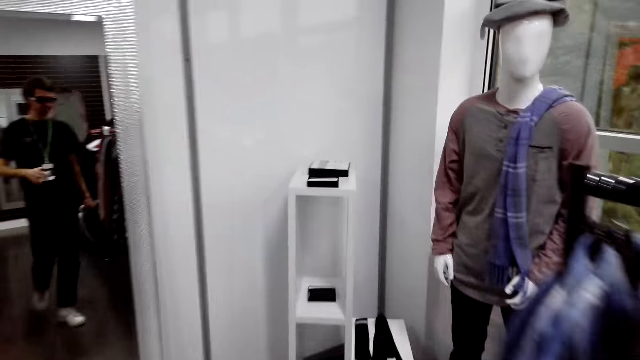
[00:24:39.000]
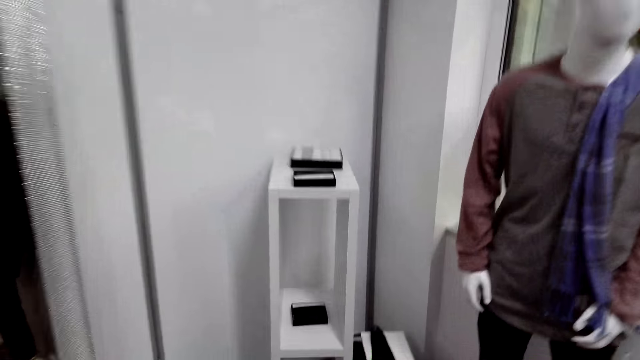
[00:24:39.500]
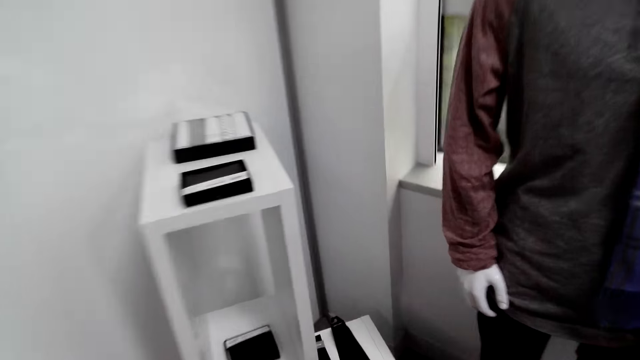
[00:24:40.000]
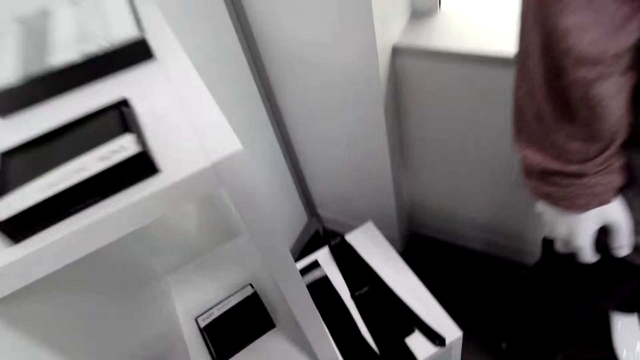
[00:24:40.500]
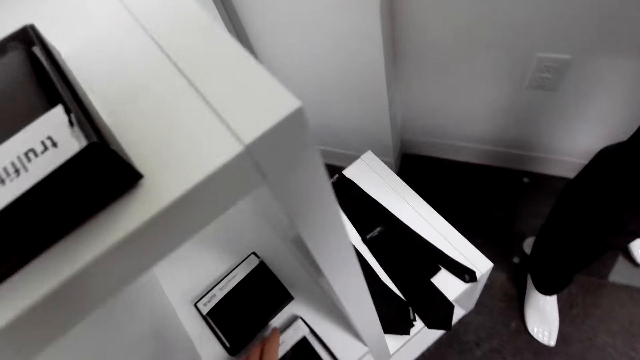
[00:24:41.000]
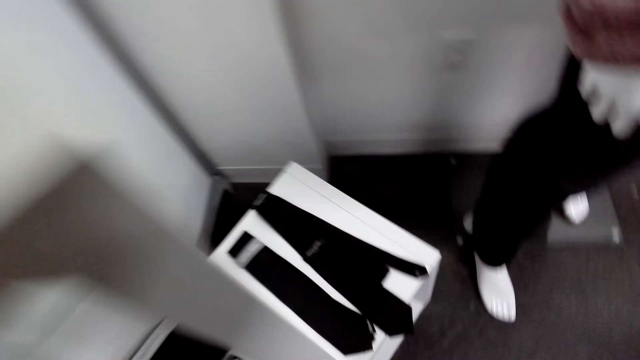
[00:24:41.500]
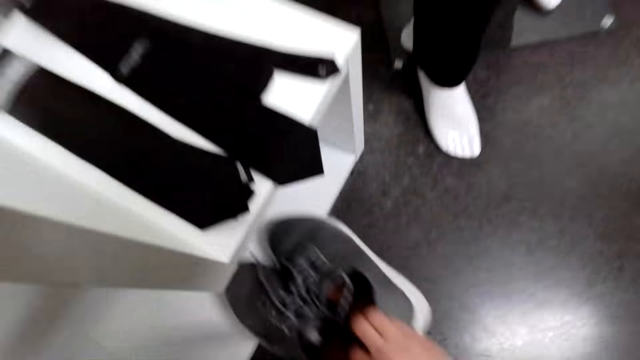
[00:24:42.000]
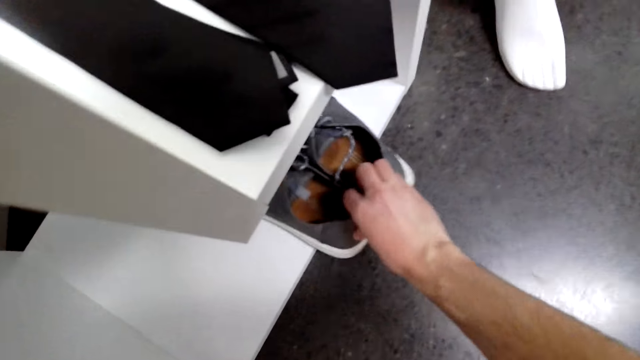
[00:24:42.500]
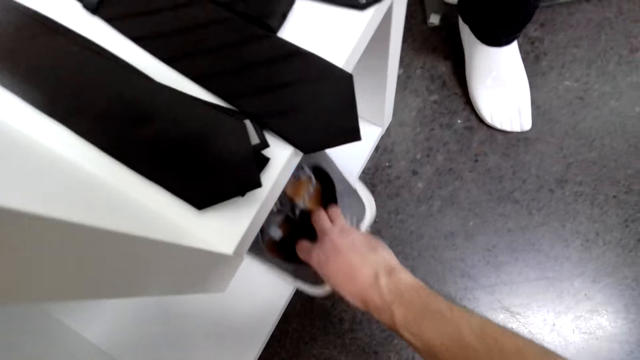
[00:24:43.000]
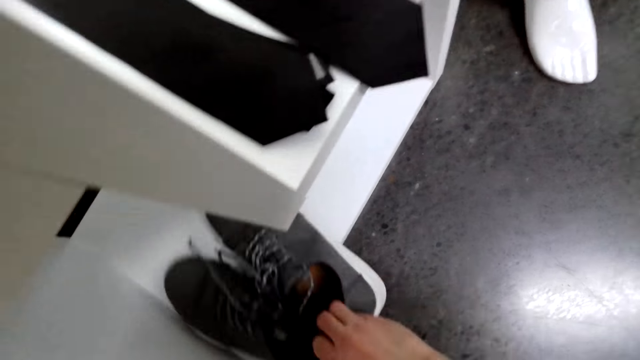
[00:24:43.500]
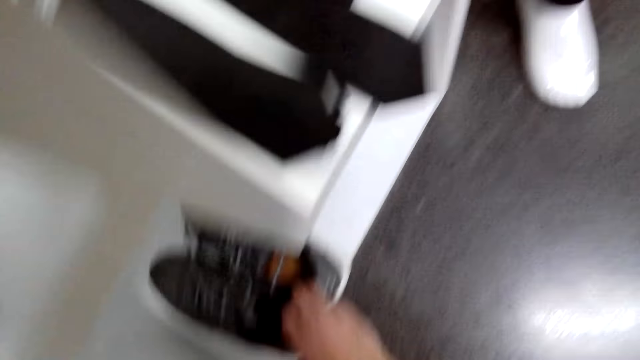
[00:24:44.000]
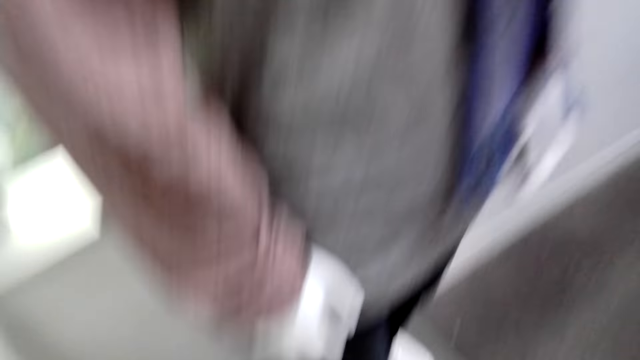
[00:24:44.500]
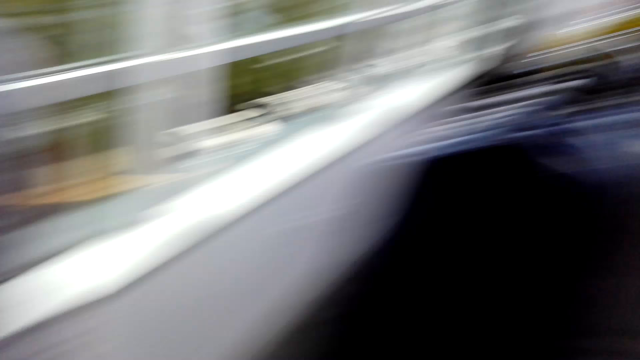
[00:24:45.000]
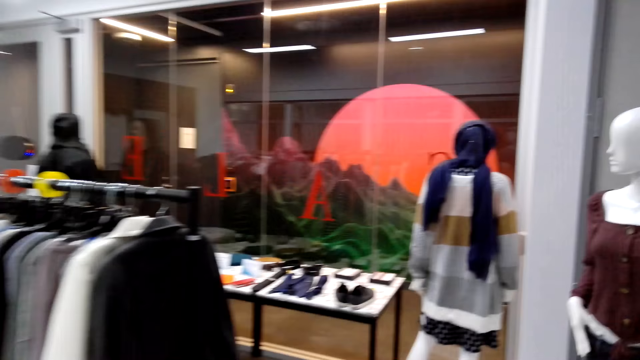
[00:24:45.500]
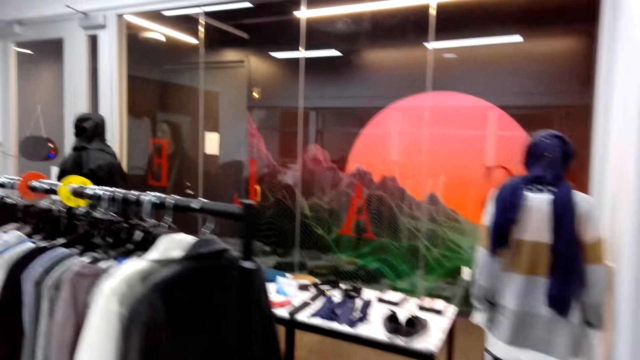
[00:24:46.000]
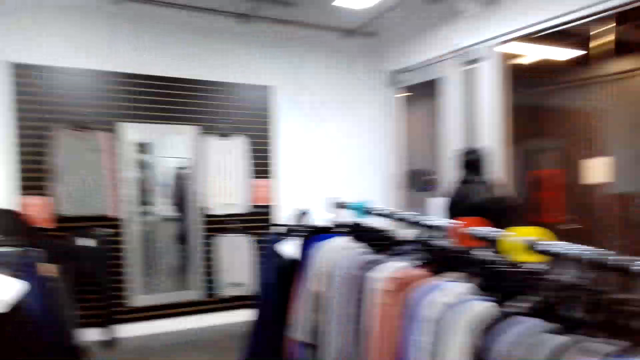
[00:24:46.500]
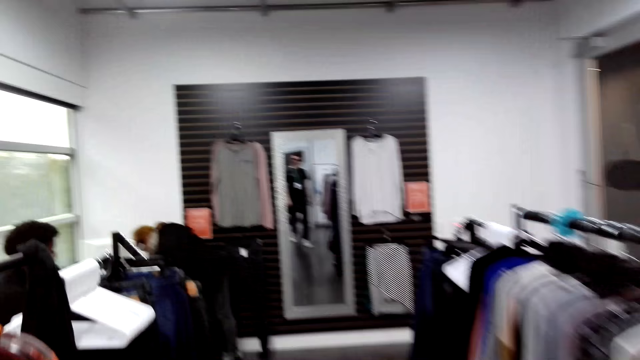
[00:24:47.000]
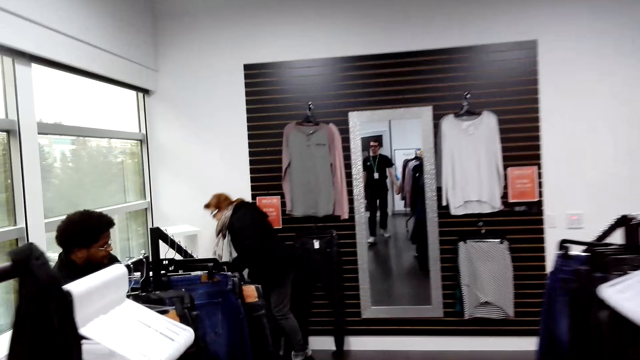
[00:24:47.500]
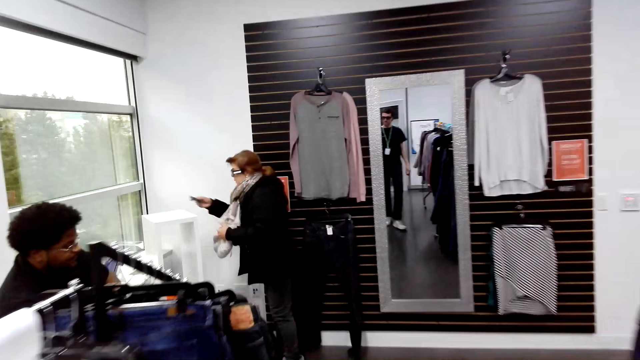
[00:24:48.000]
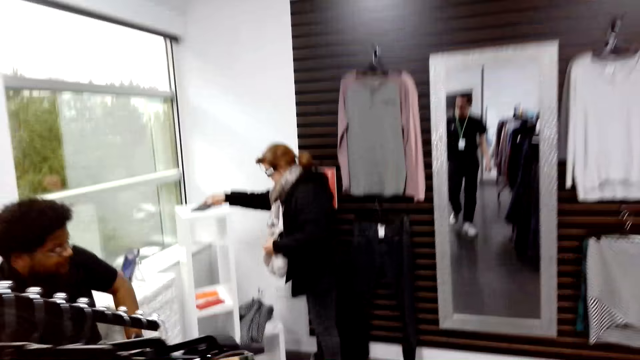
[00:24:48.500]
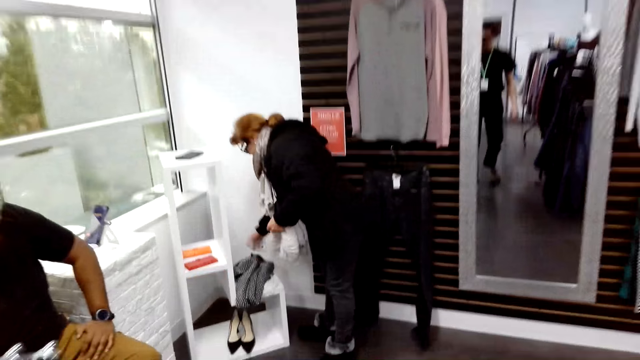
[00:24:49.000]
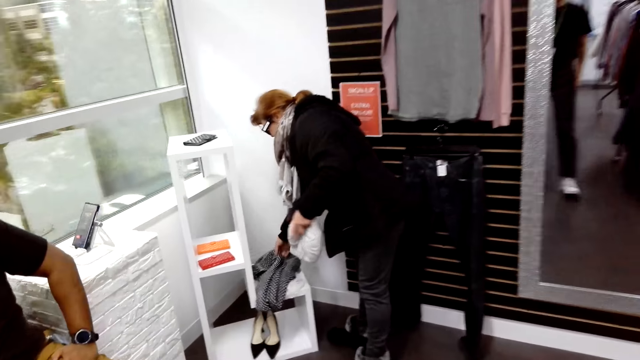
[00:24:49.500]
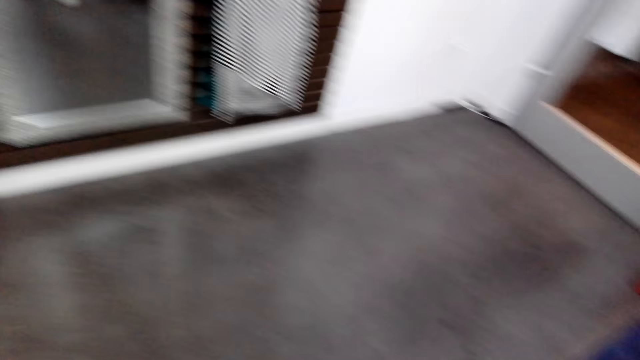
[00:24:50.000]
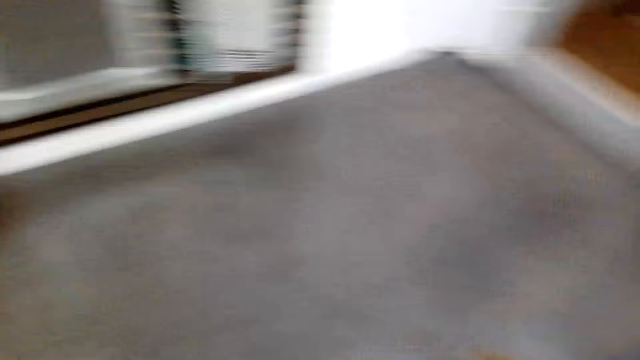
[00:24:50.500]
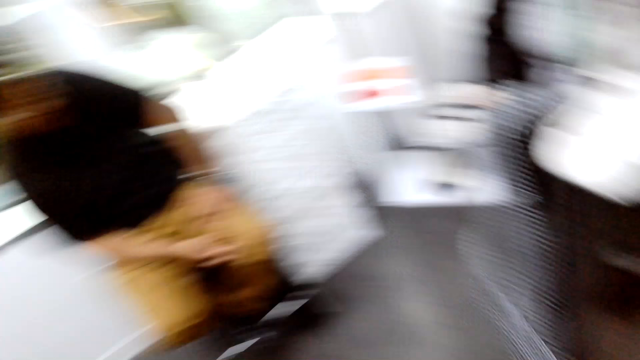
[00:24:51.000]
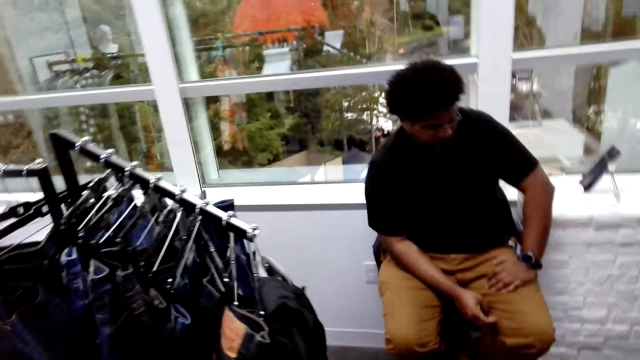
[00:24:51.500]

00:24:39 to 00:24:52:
The camera wearer puts the wallet box in a stand. They bend down. They put a pair of shoes in the stand. They stand up. They walk around the boutique. A woman puts a phone or box on a stand. She picks up a scarf from the stand.

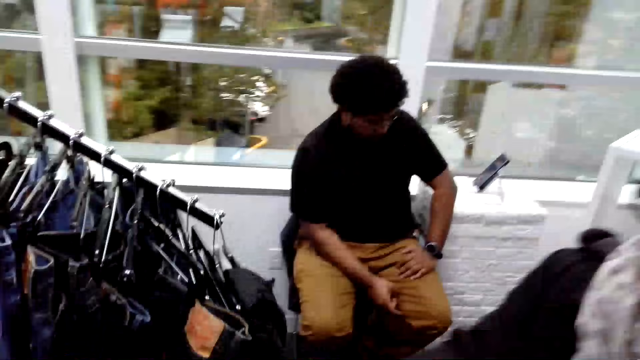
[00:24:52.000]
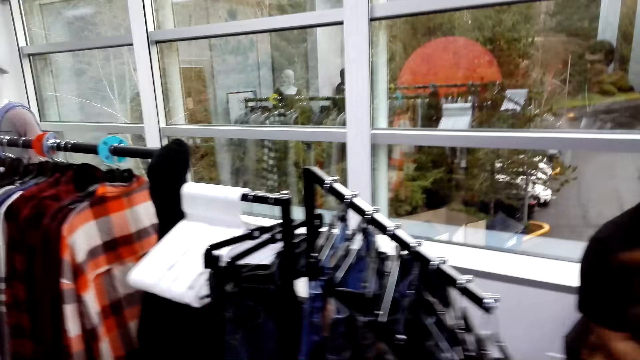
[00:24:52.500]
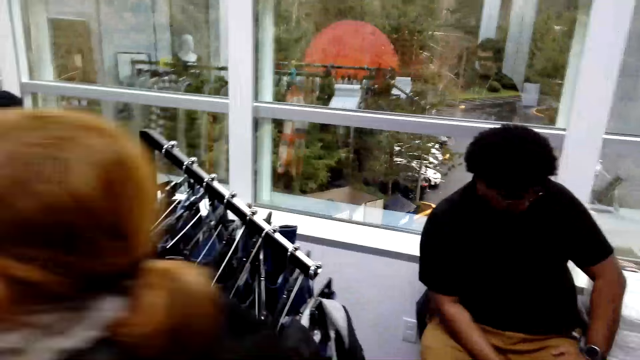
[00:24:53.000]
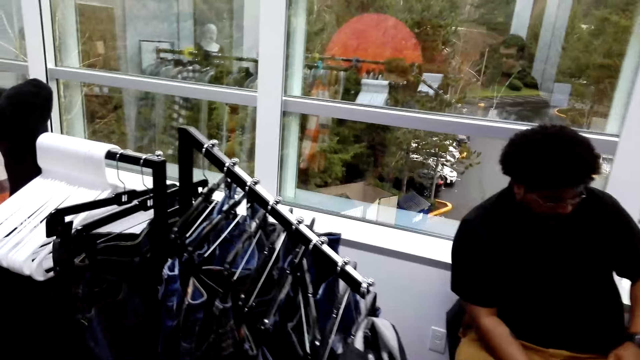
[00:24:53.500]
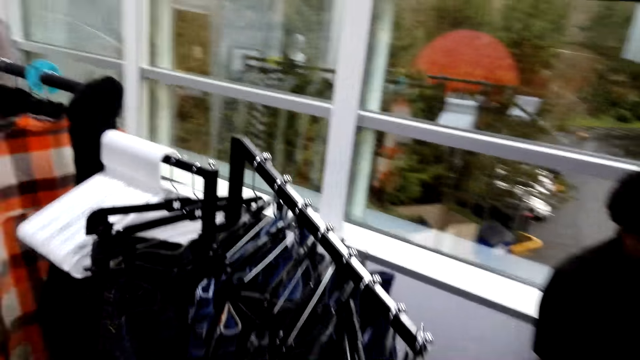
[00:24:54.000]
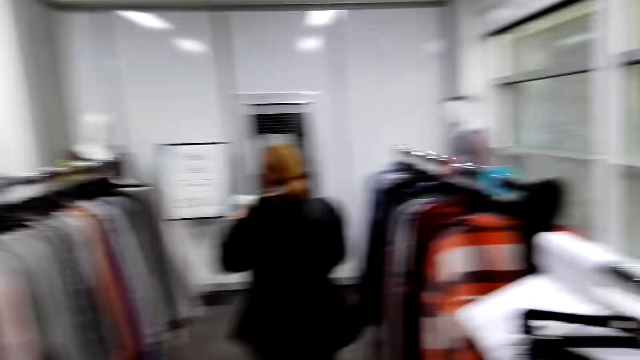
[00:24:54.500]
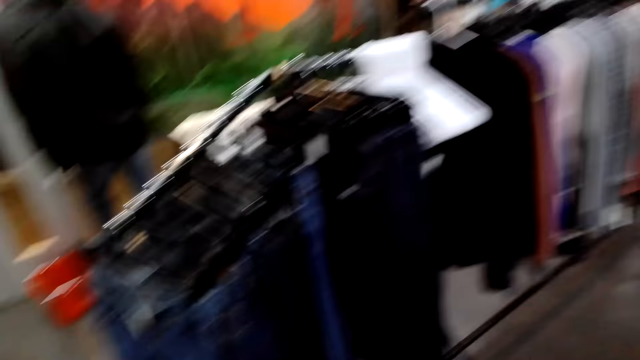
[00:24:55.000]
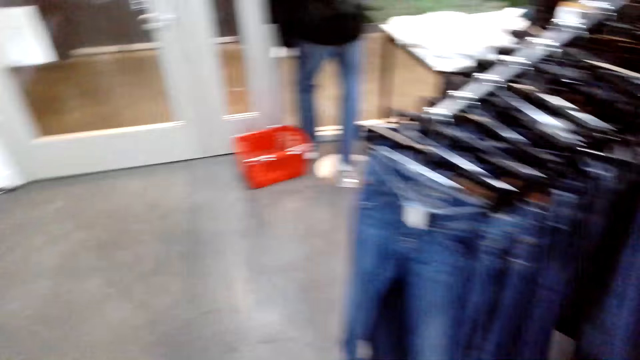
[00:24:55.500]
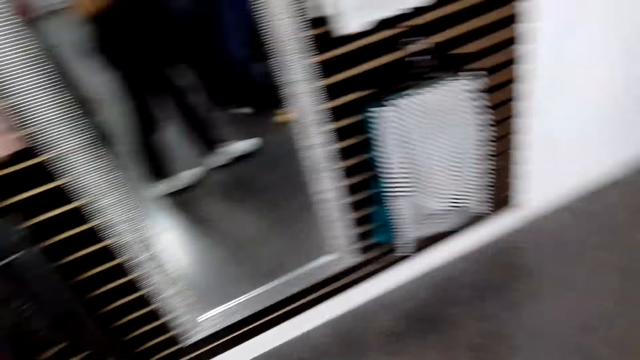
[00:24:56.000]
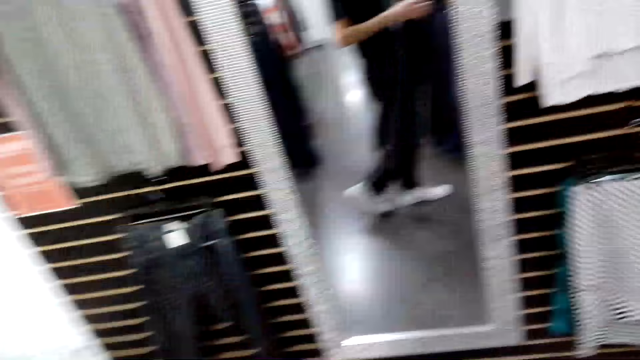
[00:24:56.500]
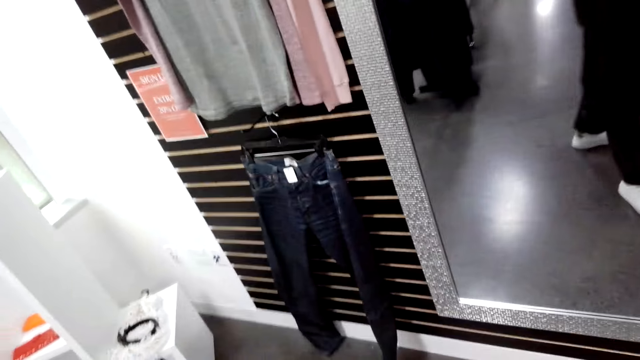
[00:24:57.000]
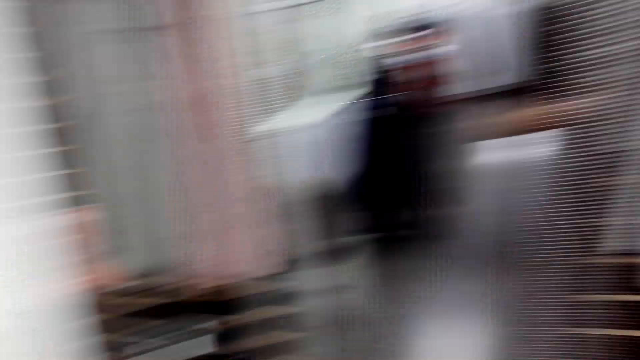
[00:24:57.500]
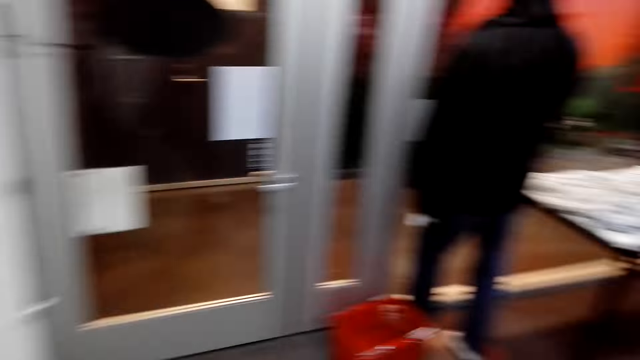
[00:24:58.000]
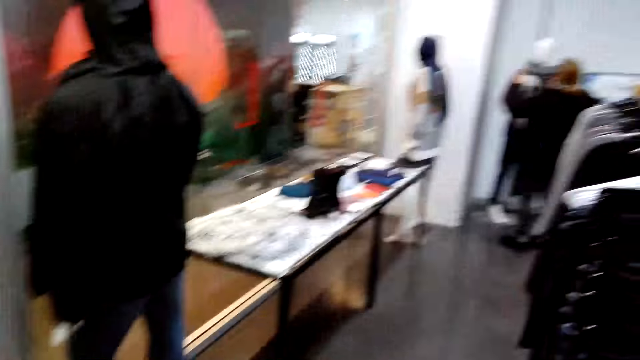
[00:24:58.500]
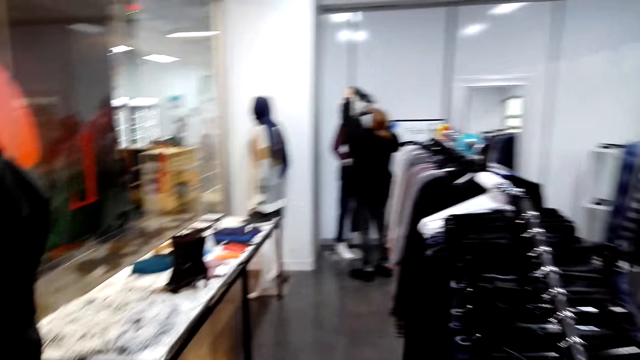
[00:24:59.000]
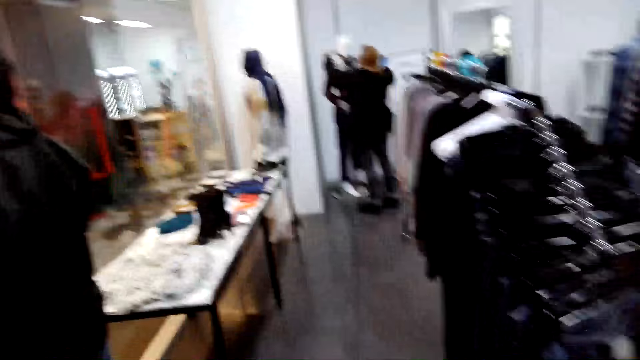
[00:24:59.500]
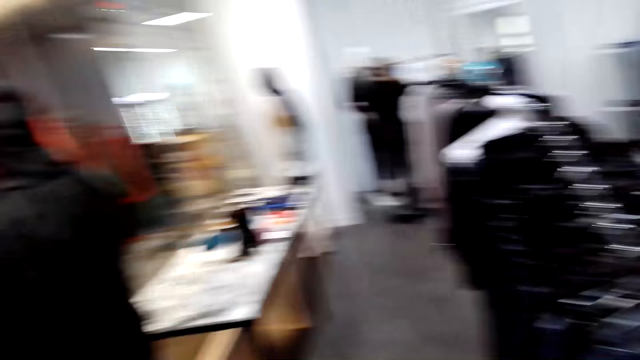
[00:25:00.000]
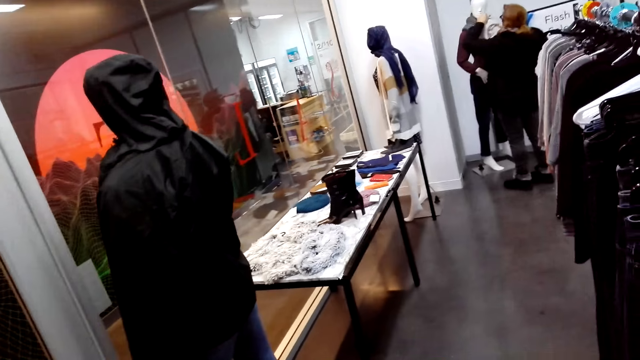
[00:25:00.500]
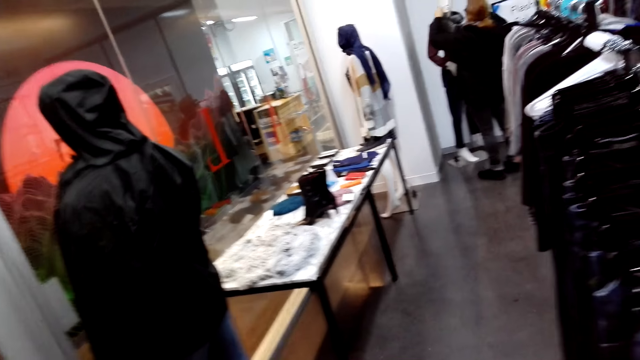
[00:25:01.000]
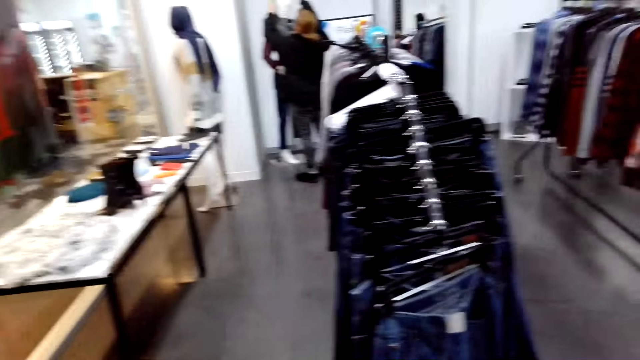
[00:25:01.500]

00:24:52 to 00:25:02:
A woman walks around a boutique. The camera wearer looks around. The woman puts a scarf on a mannequin.
